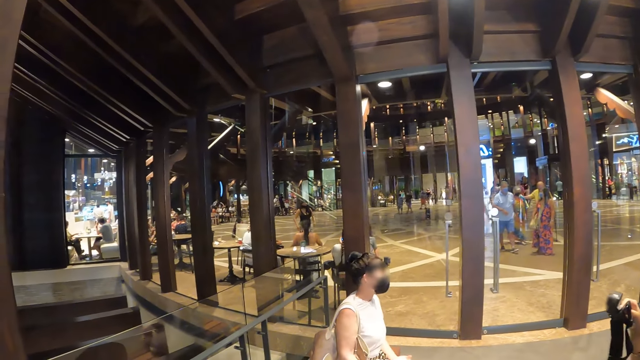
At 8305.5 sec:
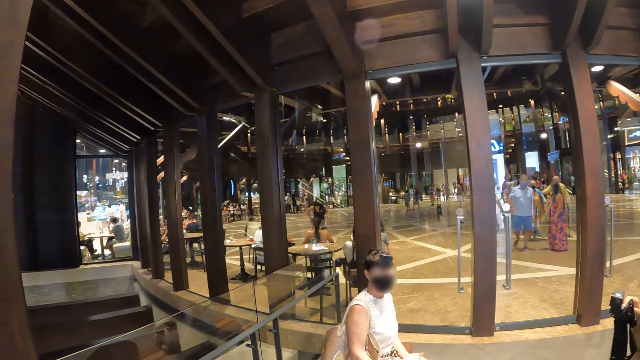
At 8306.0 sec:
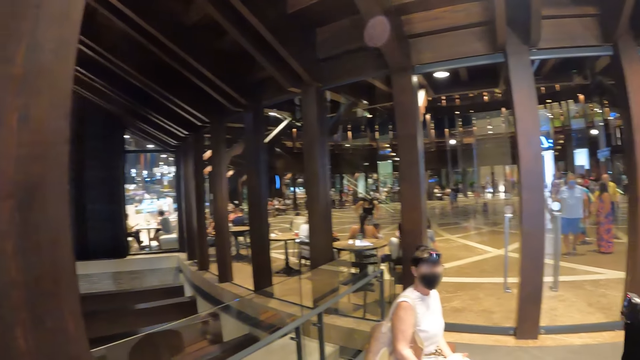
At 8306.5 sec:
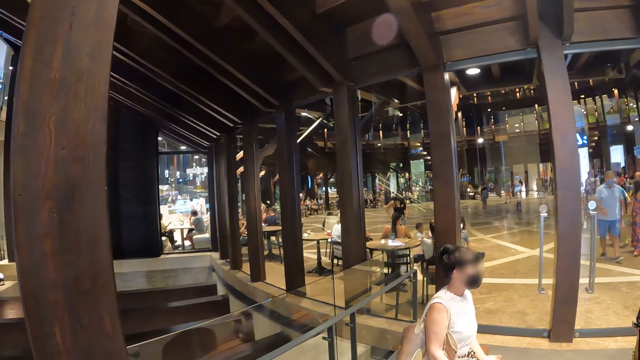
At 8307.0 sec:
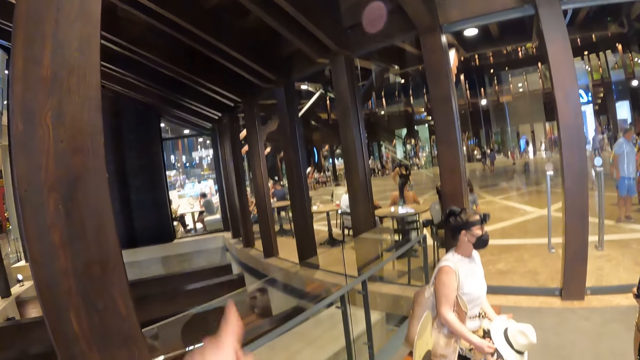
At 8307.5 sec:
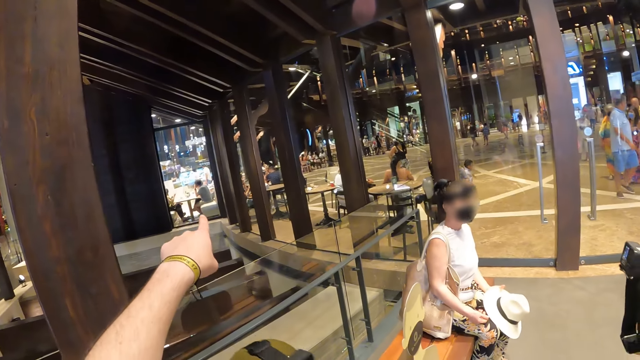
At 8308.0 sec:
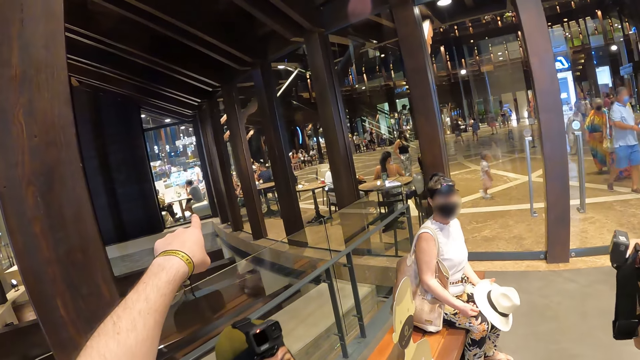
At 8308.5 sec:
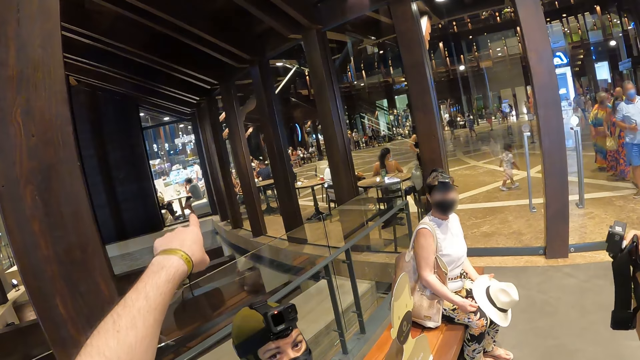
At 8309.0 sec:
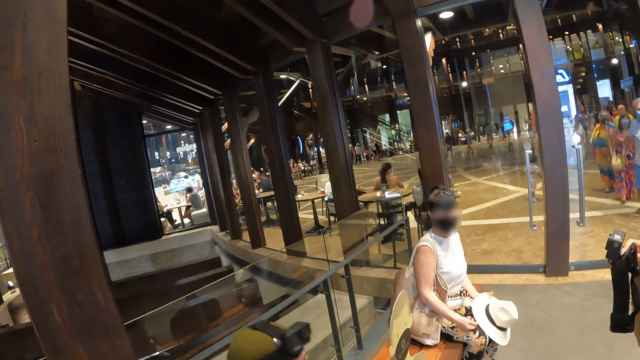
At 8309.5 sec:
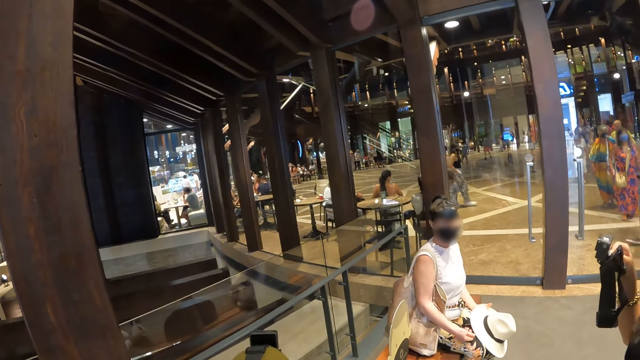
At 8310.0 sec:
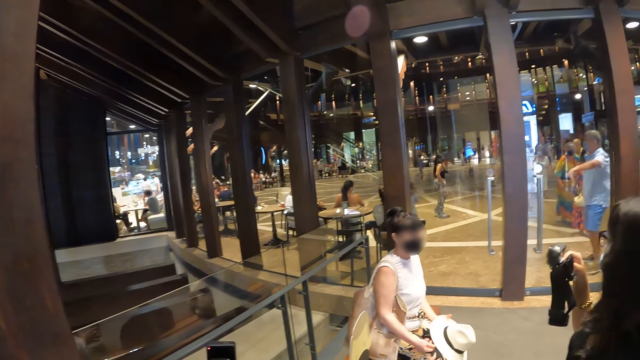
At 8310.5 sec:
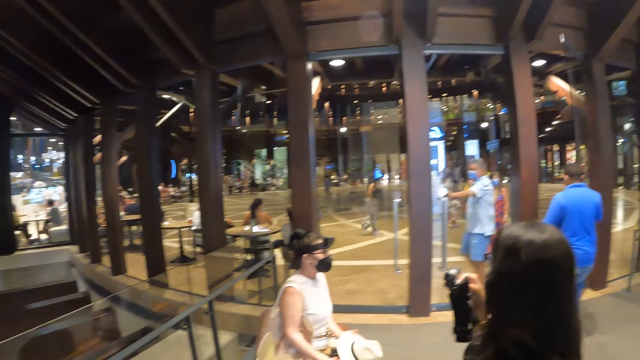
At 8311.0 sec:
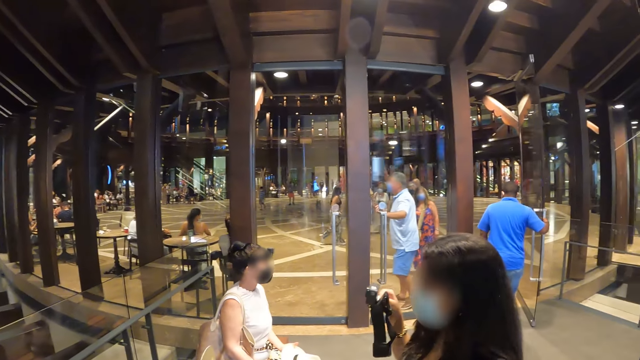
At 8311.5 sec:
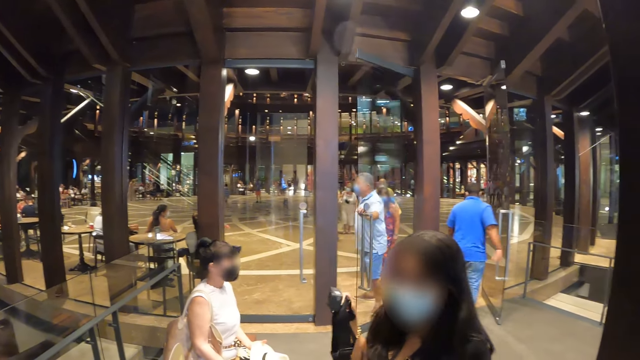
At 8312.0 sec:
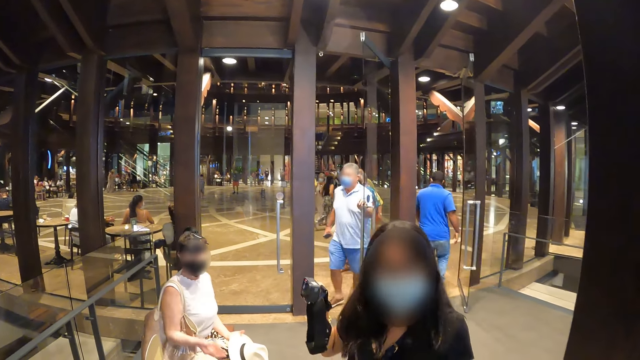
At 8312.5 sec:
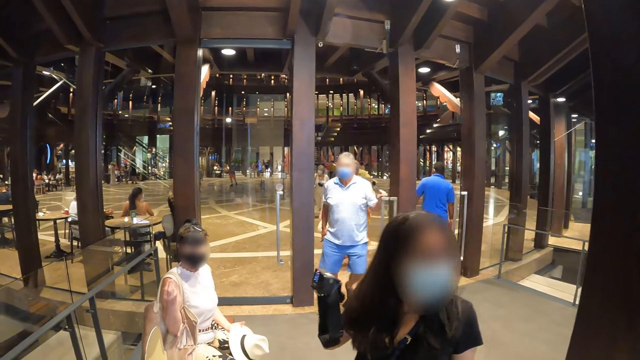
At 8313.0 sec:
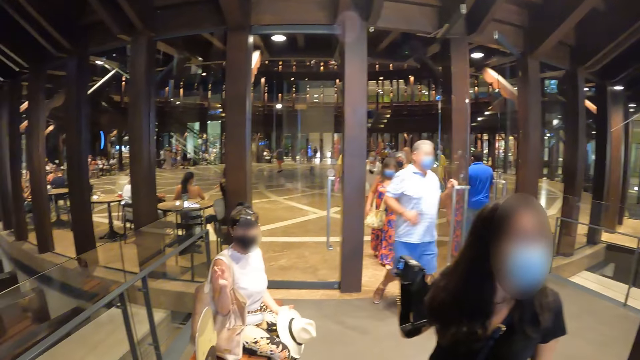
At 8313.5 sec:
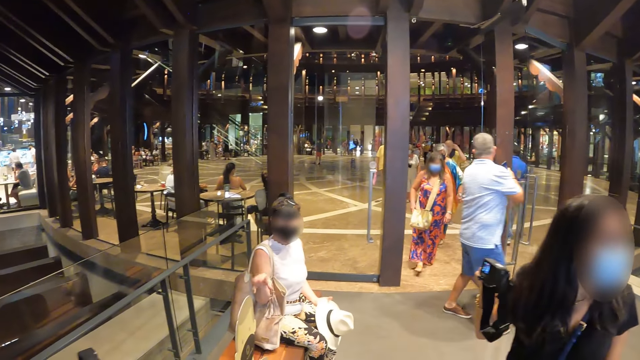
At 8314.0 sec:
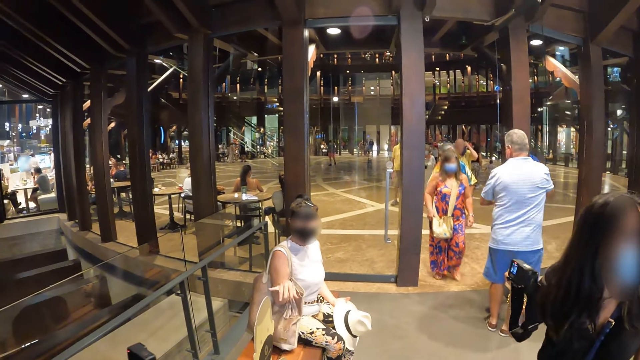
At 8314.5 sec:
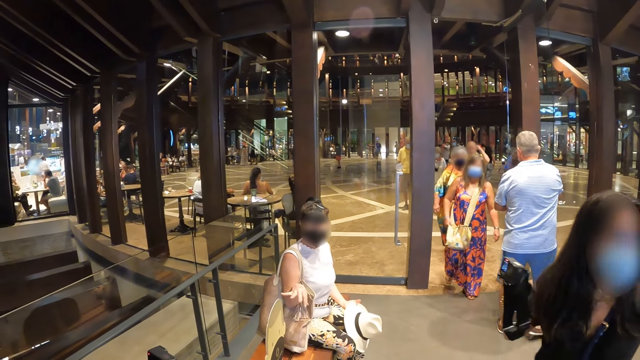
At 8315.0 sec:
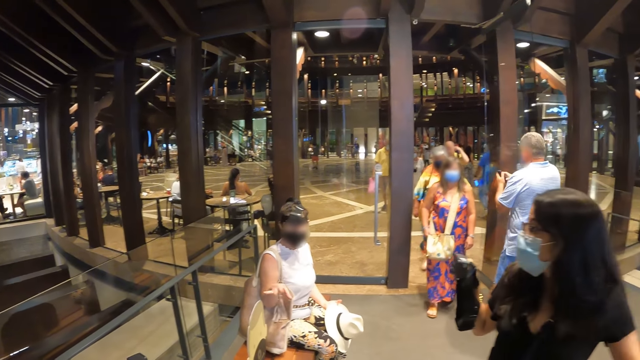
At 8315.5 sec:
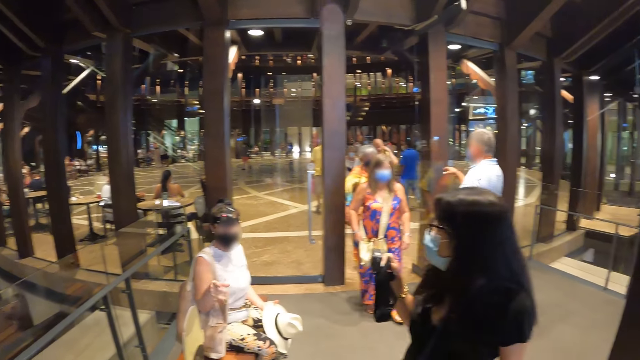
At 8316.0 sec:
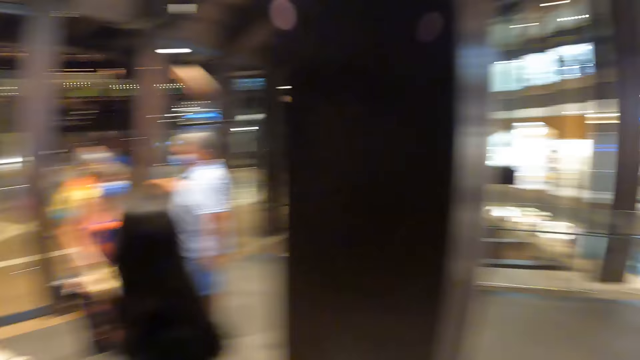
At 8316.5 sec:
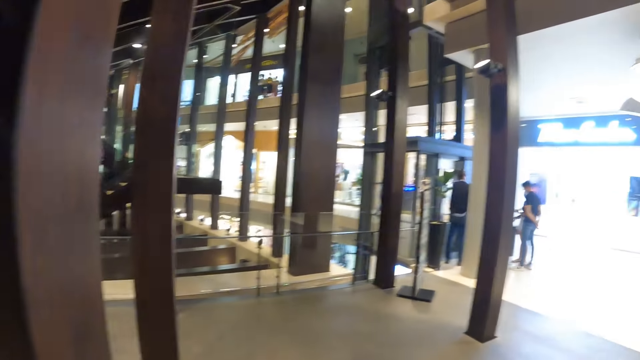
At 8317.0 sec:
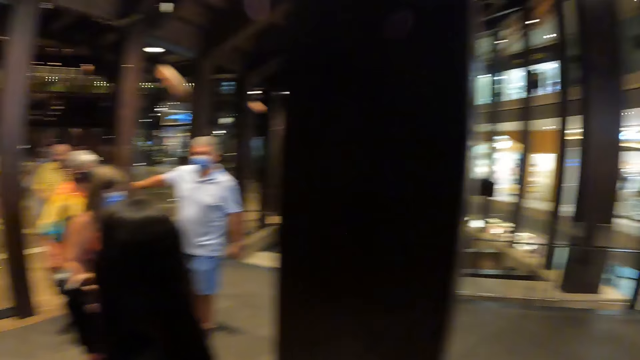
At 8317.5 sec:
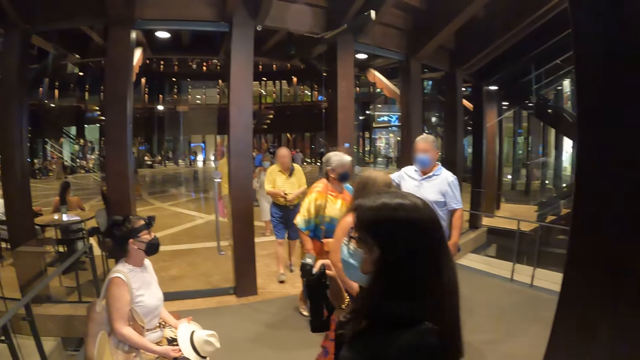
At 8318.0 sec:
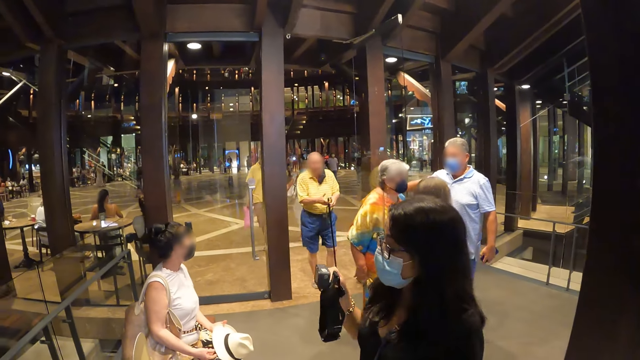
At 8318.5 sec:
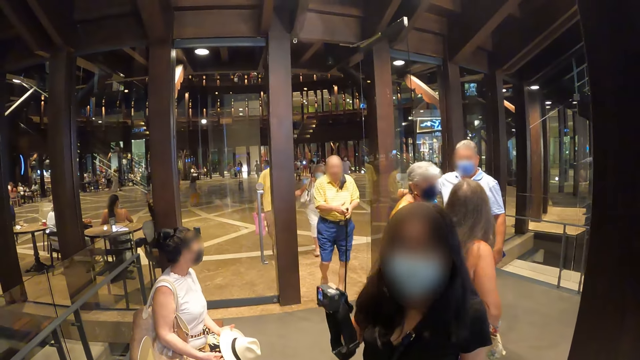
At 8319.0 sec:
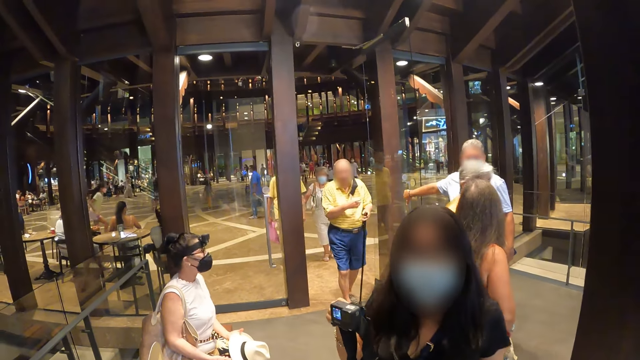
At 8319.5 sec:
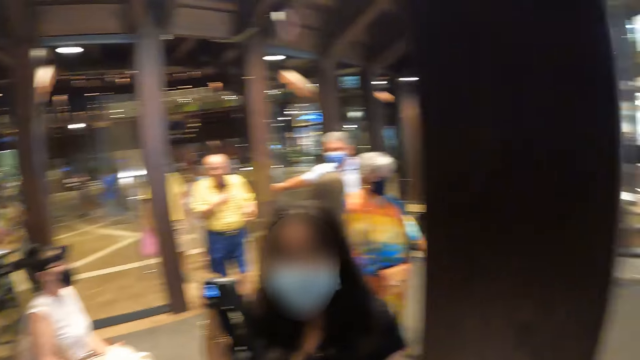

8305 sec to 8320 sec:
The camera wearer points his left hand forward. He looks around the mall. A woman talks to another woman. The camera wearer looks around the mall.

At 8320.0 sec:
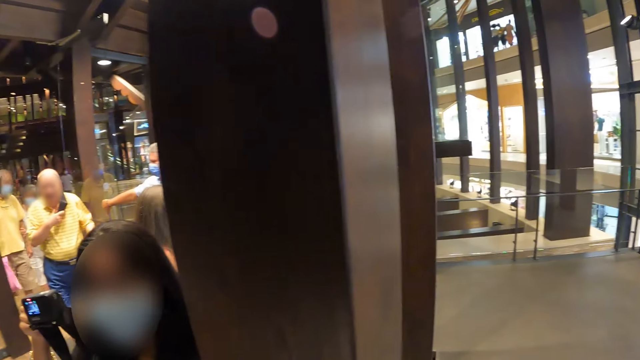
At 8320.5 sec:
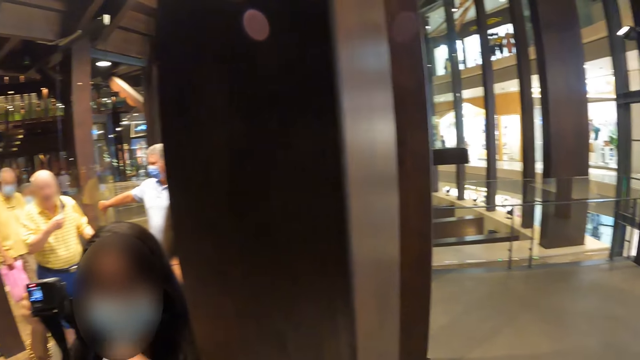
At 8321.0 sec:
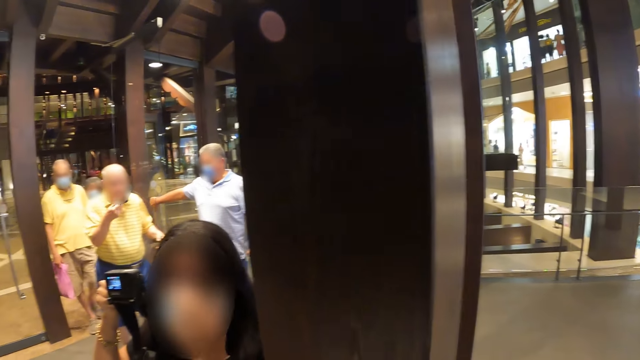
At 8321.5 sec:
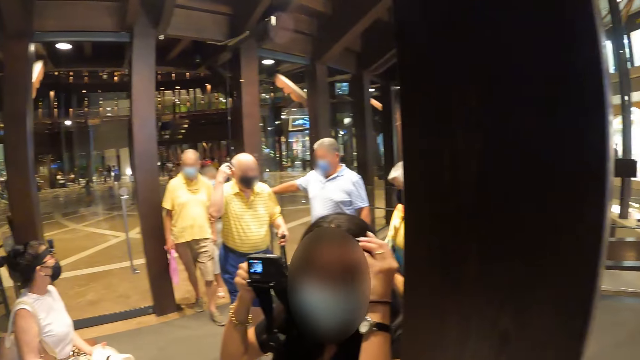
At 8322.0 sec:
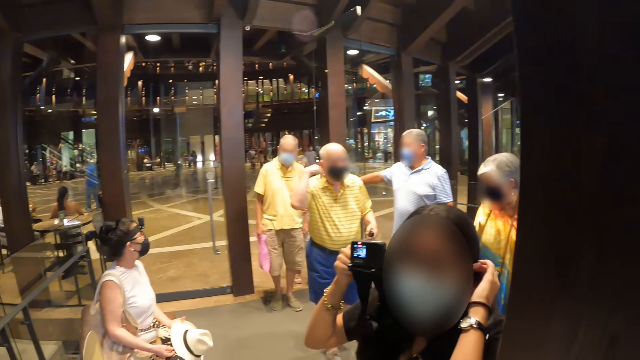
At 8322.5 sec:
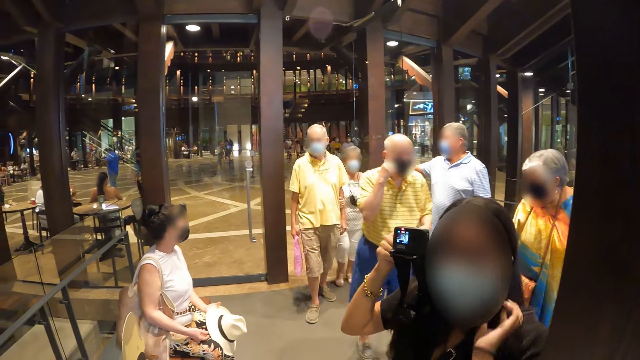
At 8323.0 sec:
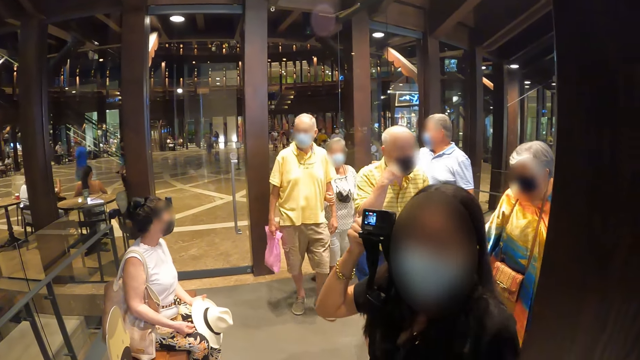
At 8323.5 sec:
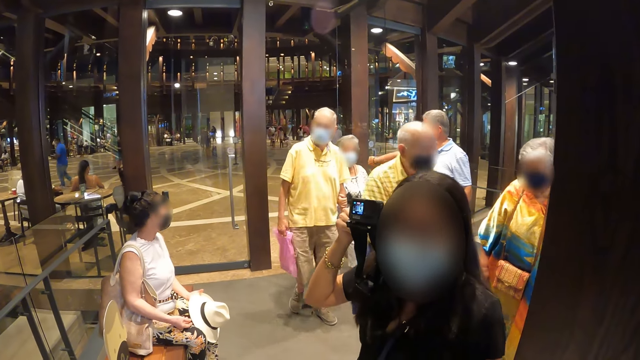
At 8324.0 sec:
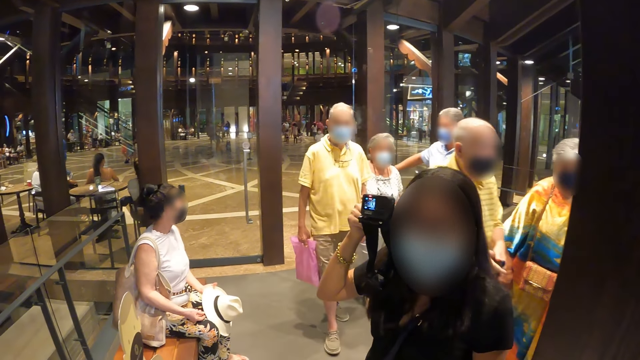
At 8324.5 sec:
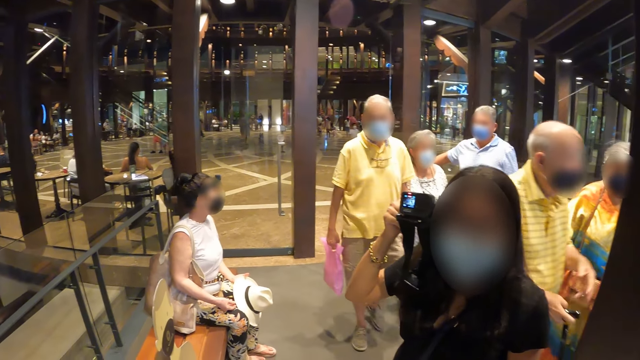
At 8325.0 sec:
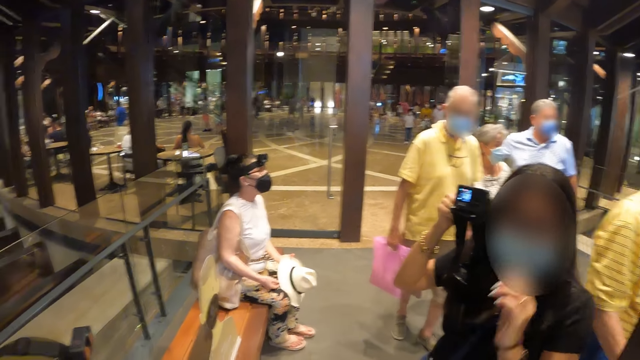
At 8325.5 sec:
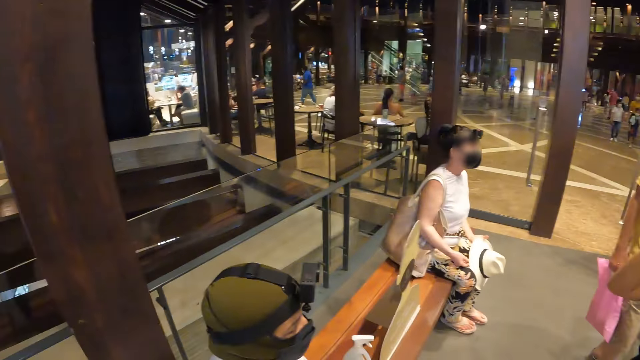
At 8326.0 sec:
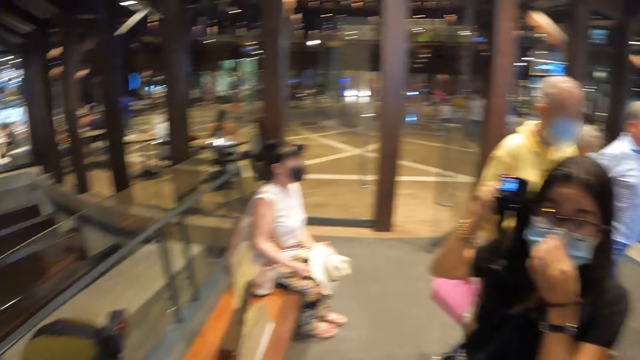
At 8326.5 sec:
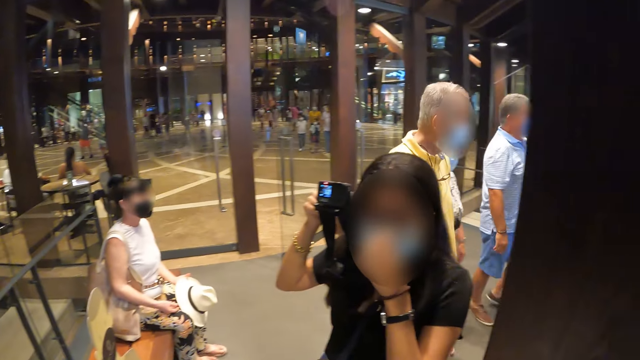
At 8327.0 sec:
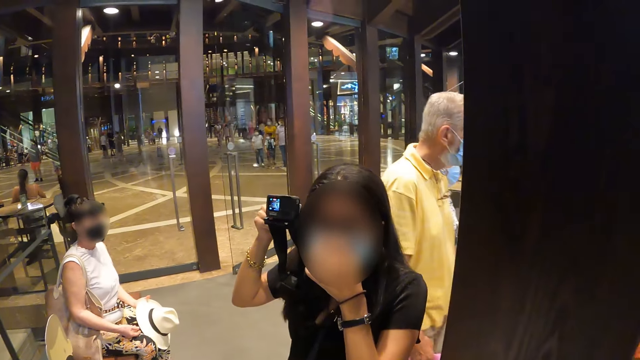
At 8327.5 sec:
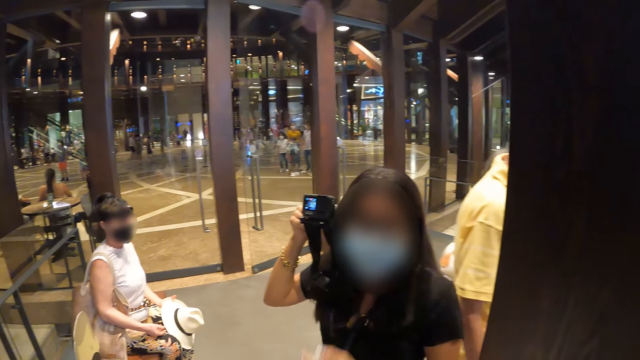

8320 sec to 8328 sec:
The woman with the camera scratches her head with her left hand. A group of people walks past the woman. The woman adjusts the mask on her face with her left hand.
